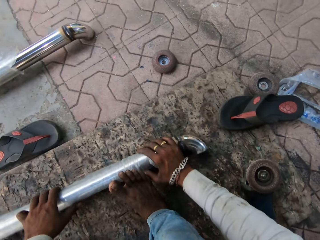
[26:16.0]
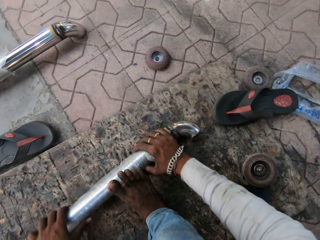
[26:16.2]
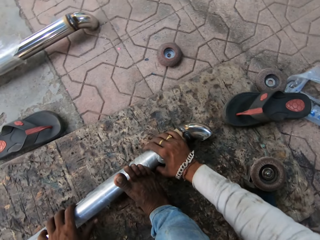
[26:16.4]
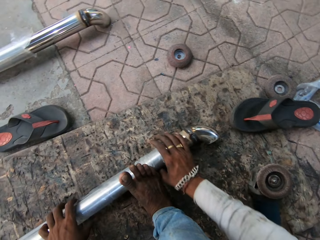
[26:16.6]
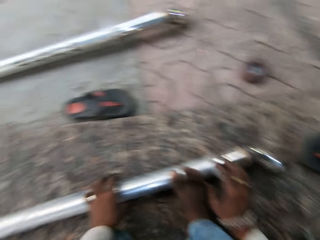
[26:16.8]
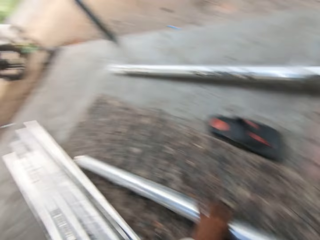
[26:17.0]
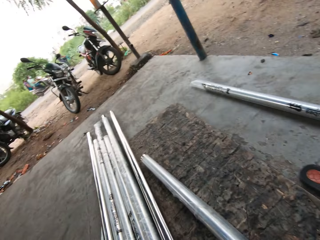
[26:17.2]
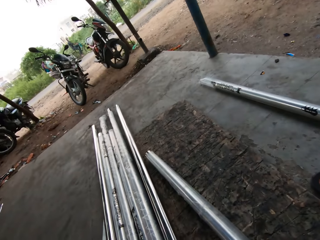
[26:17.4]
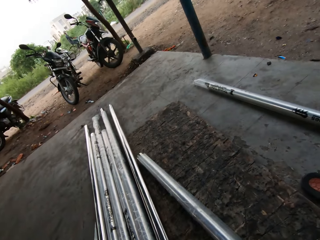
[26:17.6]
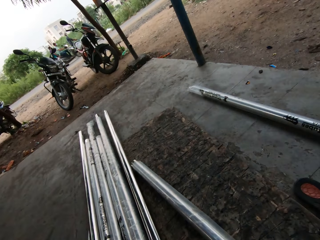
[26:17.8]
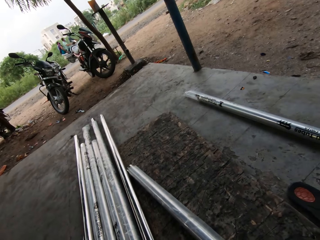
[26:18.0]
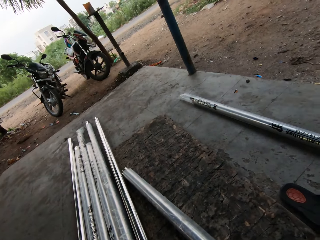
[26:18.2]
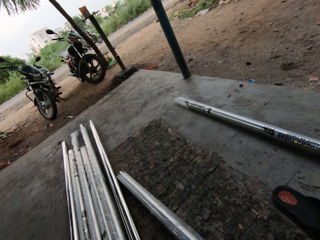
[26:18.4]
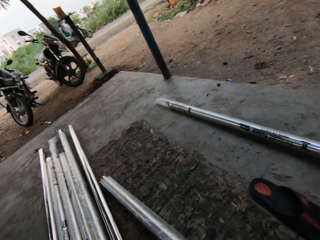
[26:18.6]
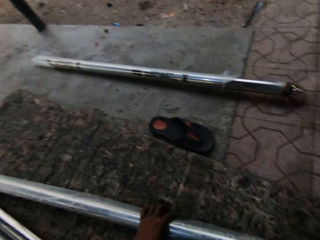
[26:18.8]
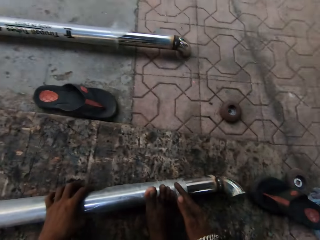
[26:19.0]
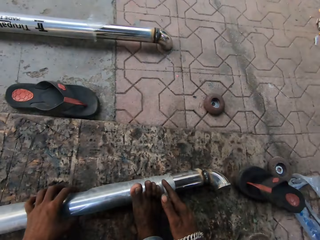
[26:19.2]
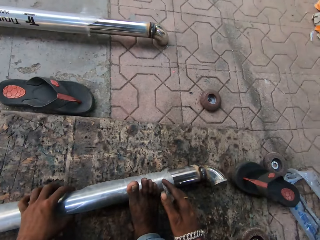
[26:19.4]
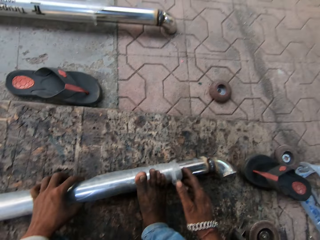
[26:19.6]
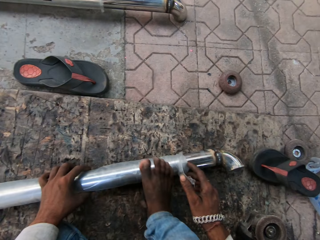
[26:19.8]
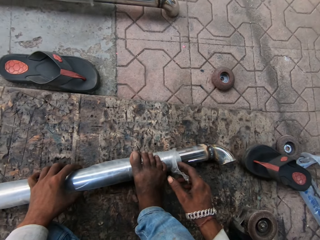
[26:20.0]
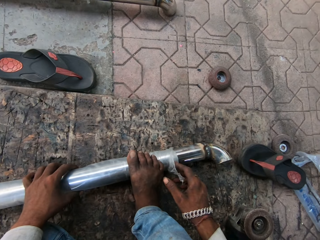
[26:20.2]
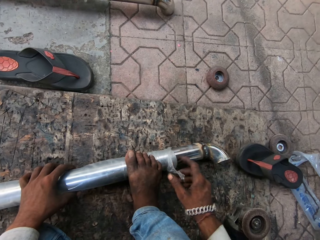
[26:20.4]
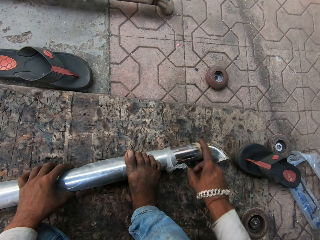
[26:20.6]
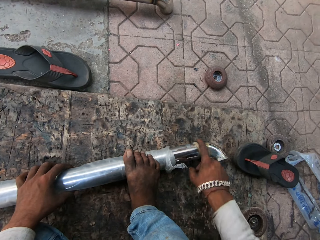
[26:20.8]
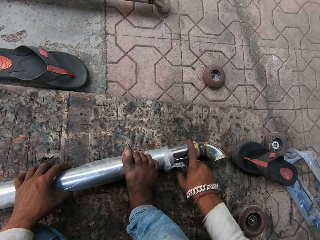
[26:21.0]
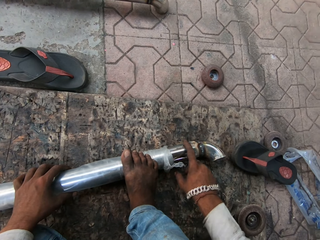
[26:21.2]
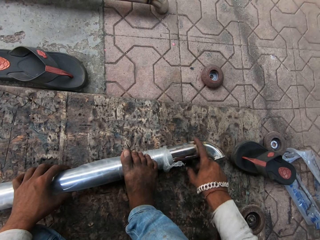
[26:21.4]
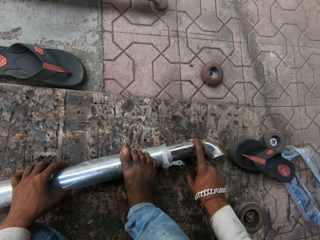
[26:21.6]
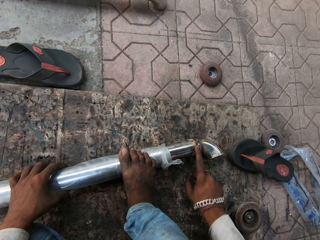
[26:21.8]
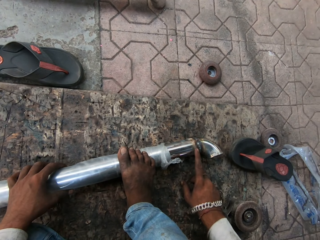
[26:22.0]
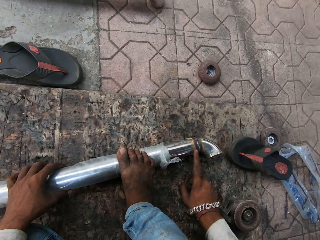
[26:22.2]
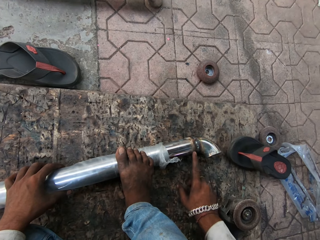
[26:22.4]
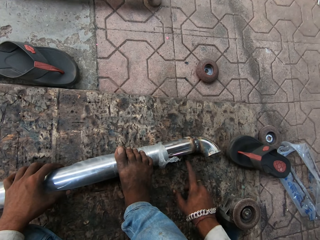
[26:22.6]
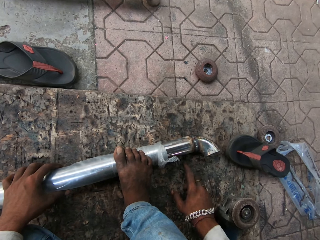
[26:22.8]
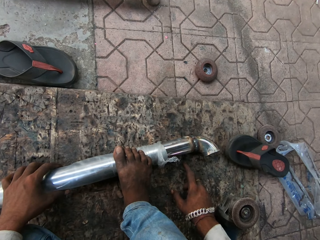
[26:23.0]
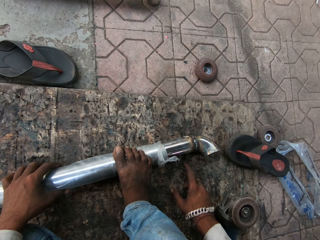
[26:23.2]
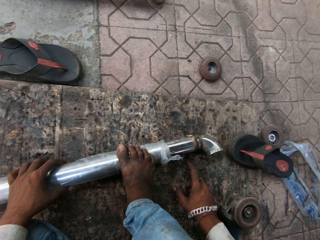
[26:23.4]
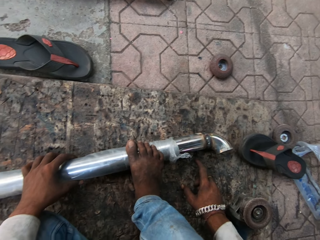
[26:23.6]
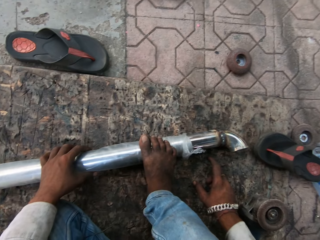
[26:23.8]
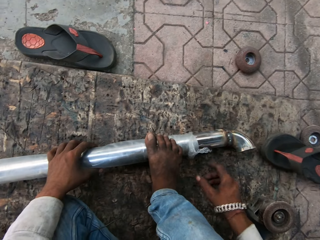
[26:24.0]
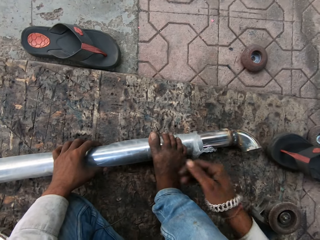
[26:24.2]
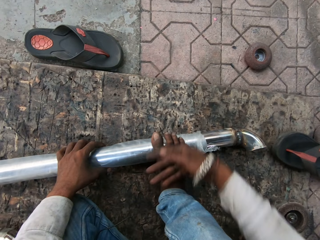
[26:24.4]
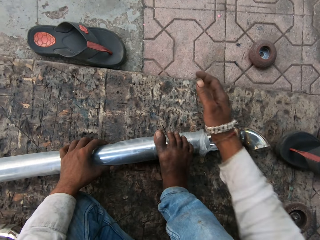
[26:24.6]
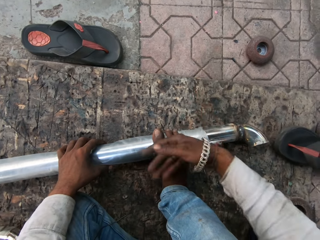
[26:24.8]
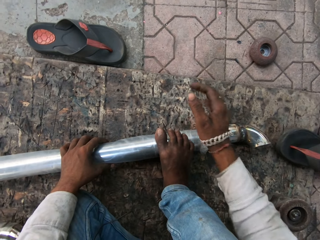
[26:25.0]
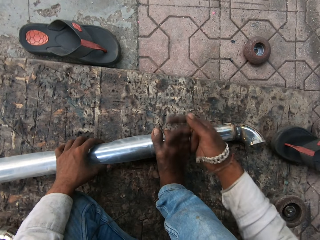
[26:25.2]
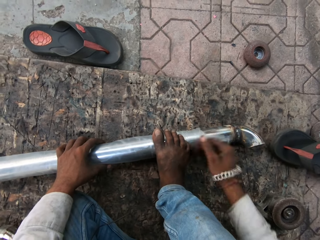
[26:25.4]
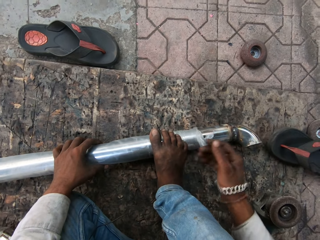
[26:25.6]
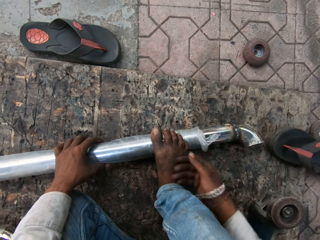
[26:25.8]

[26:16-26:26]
The camera wearer holds the stainless steel baluster with both his hands. He adjusts the position of the stainless steel baluster. He looks around the workshop. He steps on the metal bar. He rubs his finger on the stainless steel baluster. He stares at the stainless steel baluster. He wipes his foot with his right hand.

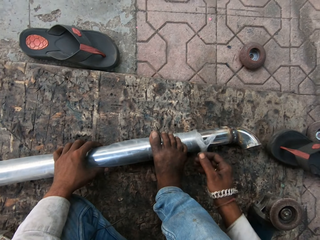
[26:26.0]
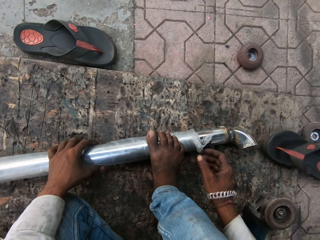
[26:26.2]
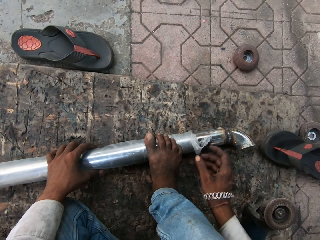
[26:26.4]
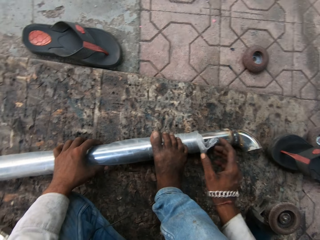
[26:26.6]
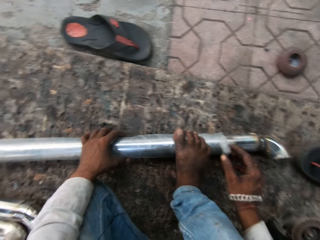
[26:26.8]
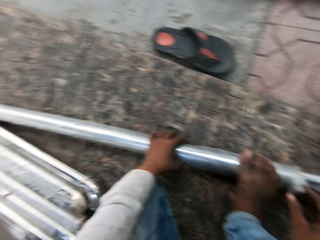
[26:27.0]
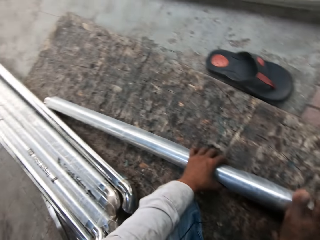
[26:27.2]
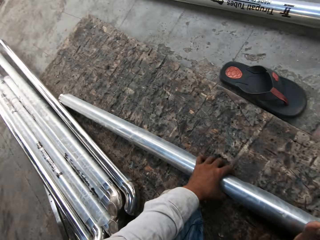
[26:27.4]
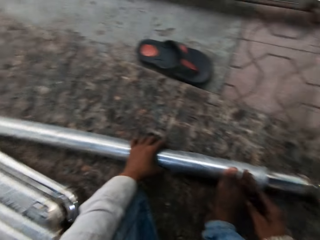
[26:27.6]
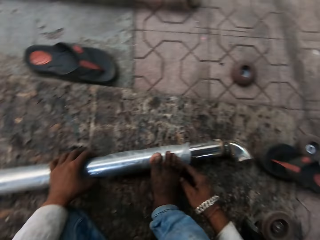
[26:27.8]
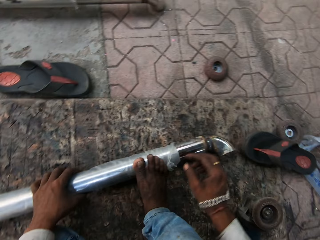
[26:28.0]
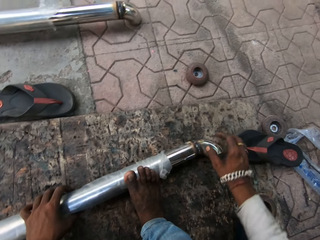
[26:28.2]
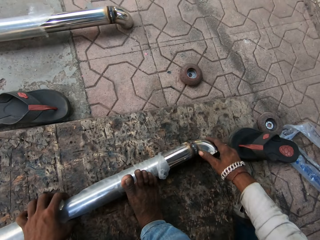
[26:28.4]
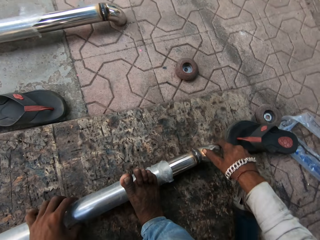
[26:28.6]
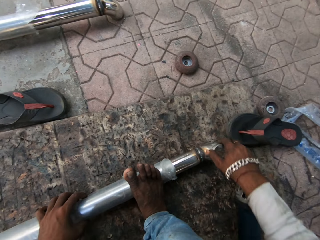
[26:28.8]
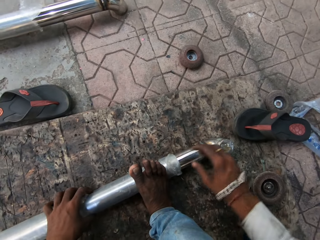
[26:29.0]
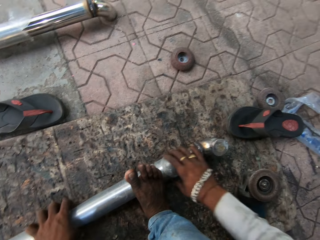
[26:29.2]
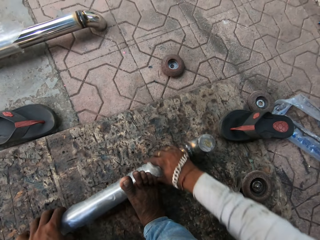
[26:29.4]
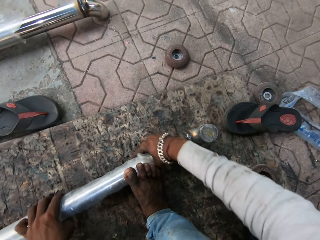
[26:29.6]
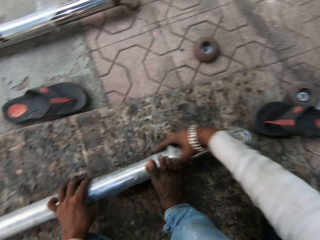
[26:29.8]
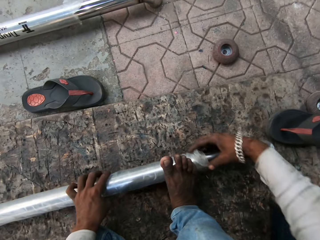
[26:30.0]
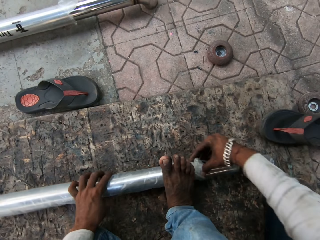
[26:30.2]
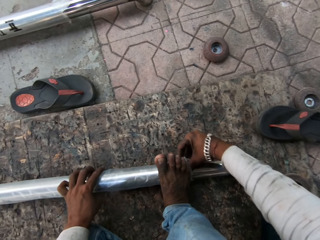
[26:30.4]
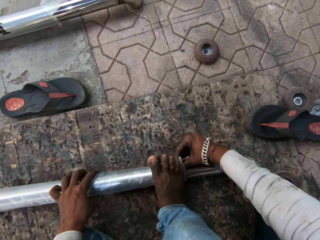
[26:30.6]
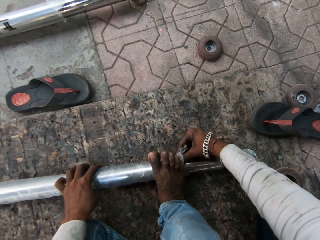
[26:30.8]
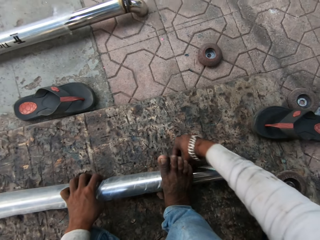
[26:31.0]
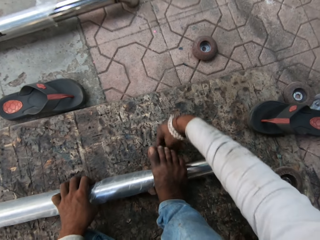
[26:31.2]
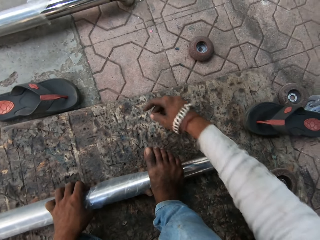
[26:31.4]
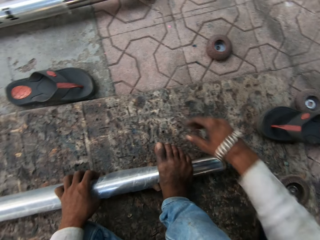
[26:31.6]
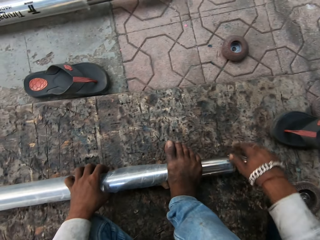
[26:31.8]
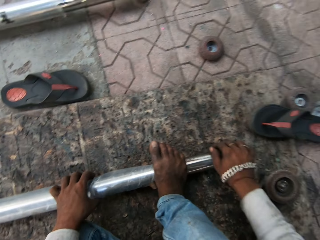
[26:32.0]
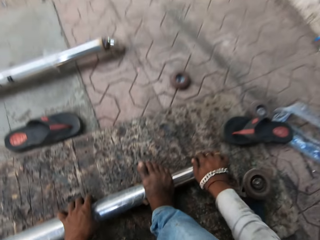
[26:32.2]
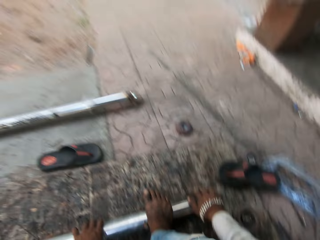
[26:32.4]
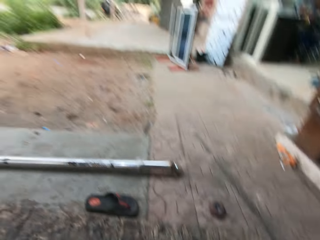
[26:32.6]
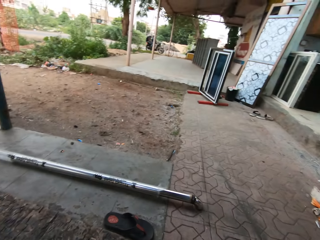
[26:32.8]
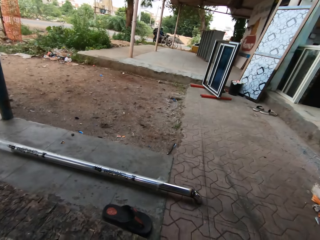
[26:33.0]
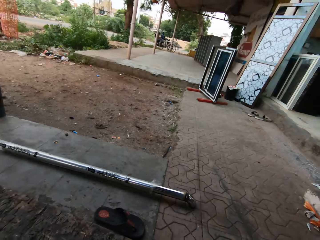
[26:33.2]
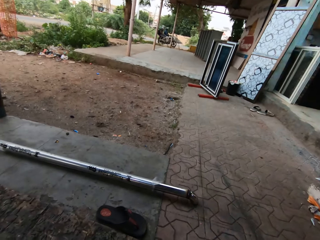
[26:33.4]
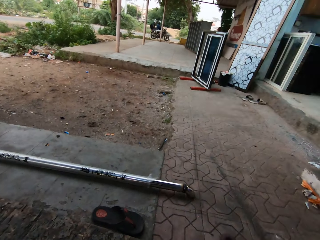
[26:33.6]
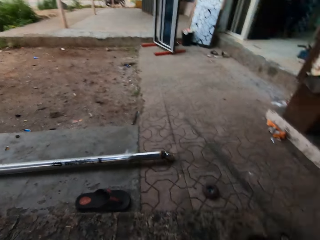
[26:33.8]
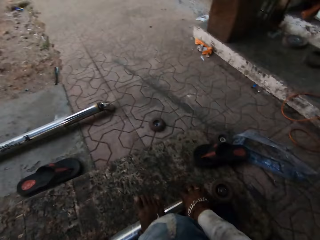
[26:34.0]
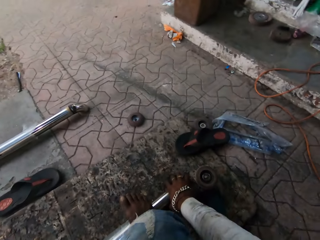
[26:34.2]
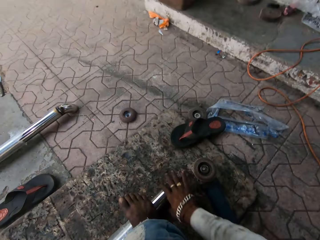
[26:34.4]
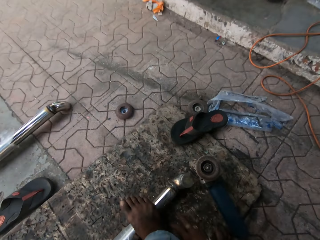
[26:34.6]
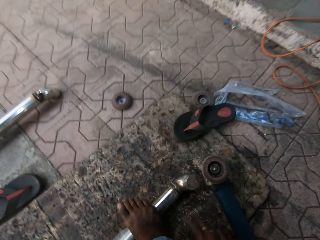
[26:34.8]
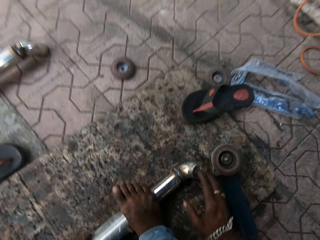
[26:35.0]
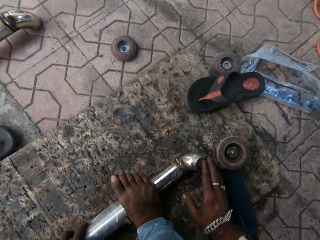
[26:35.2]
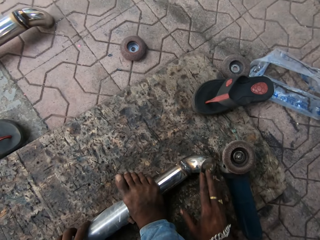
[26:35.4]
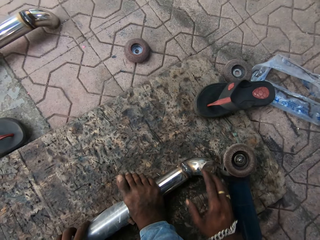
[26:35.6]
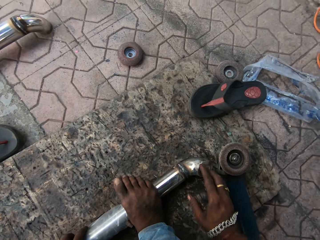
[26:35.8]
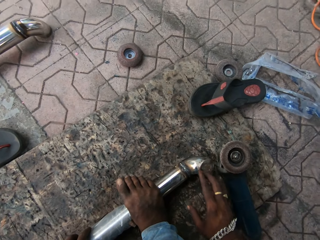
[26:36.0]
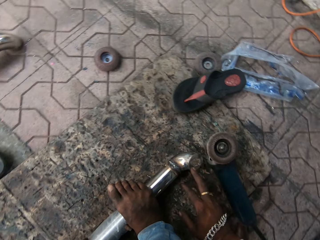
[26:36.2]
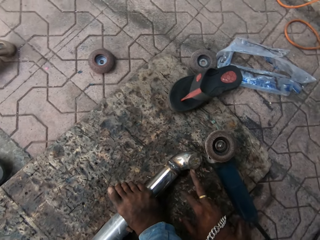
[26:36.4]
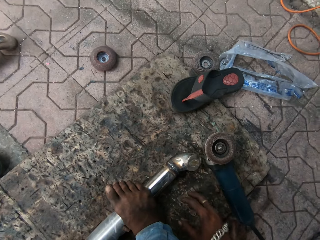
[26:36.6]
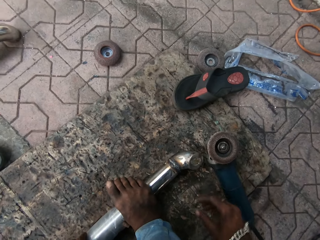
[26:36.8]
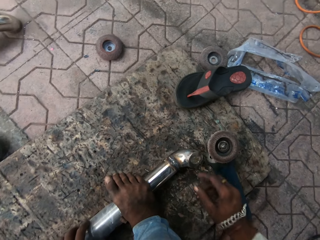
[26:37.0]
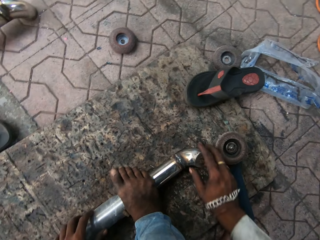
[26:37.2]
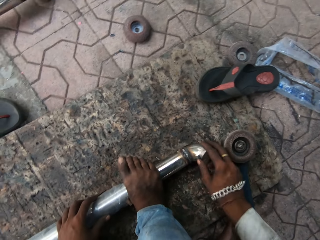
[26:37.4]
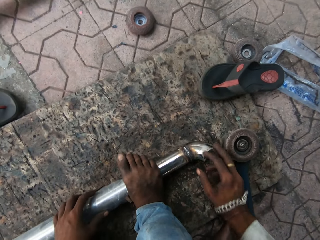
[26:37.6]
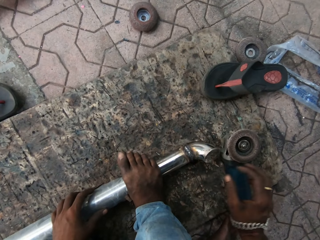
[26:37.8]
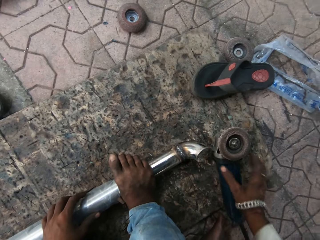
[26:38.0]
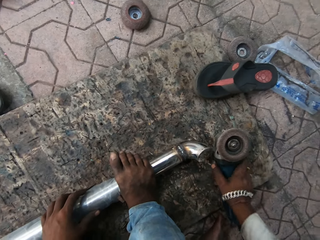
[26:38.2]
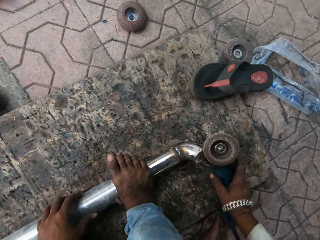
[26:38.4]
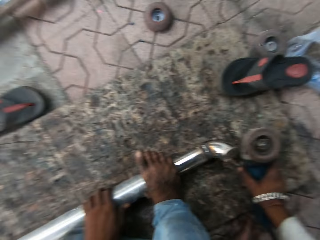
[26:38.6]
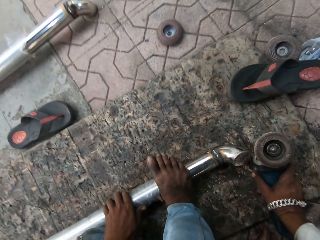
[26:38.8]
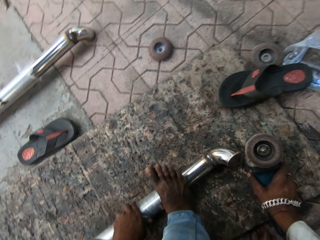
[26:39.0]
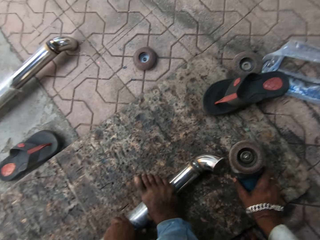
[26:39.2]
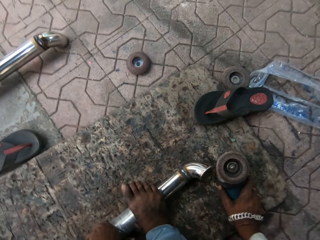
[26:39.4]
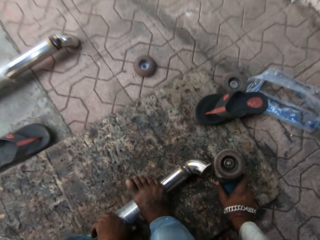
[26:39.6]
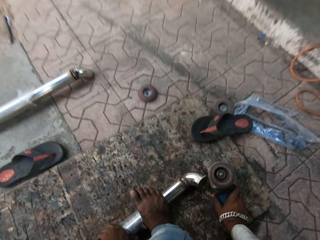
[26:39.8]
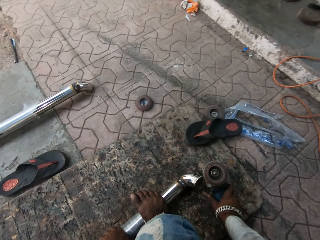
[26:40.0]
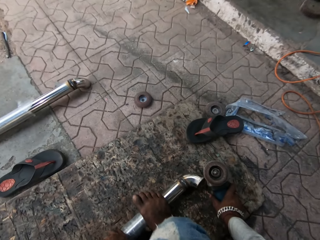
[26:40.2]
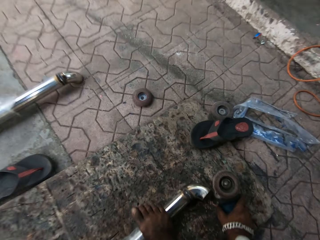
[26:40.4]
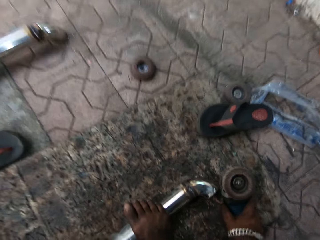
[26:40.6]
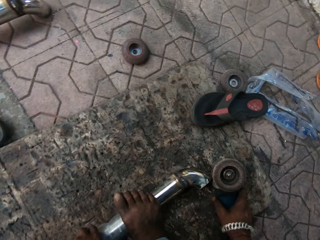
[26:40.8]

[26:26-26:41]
The camera wearer talks to a man. He inspects the stainless steel baluster. He looks around the workshop. He holds the stainless steel baluster with both his hands. He adjusts the position of the stainless steel baluster. He rotates the metal bar. He pulls on the paper. He pushes the polythene paper on the metal bar. He steps on the polythene paper. He holds the stainless steel baluster with both his hands. He stares at the compound. He looks around the workshop. He talks to the man. He talks to the man again. He rubs his fingers on the stainless steel baluster. He holds the stainless steel baluster with both his hands. He holds the angle grinder with his right hand. He adjusts the position of the stainless steel baluster.
